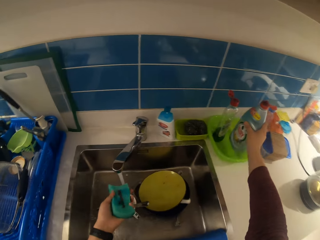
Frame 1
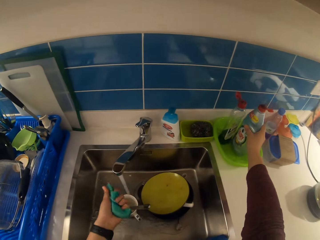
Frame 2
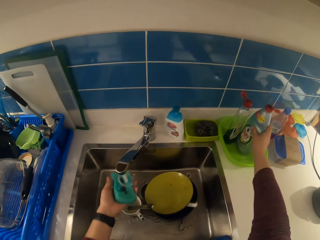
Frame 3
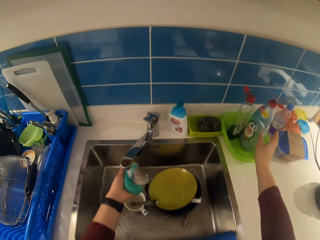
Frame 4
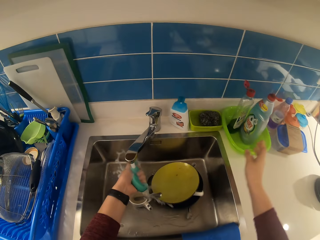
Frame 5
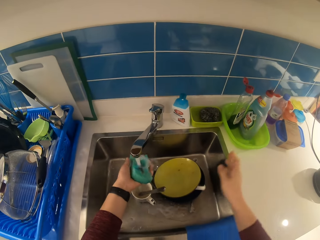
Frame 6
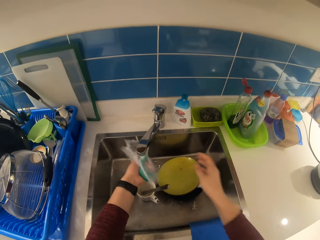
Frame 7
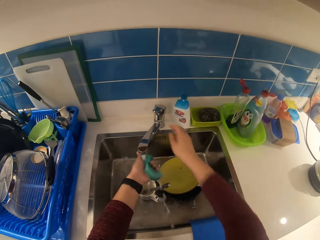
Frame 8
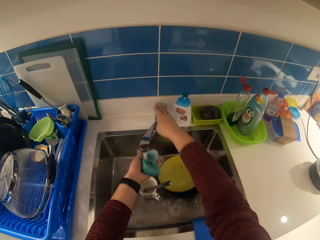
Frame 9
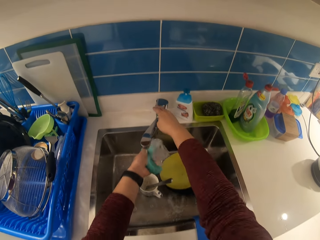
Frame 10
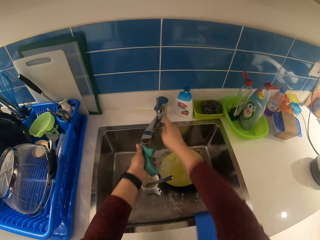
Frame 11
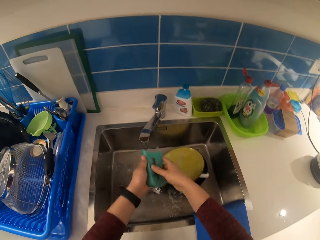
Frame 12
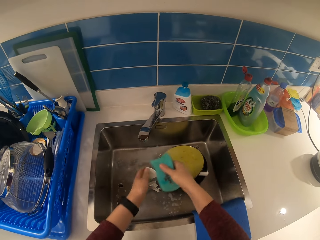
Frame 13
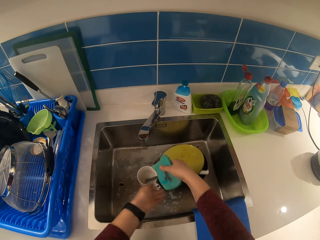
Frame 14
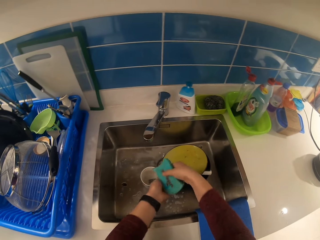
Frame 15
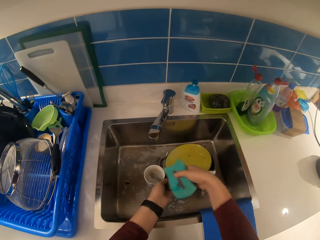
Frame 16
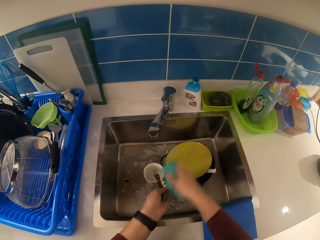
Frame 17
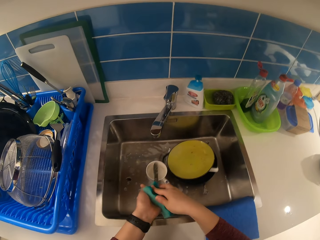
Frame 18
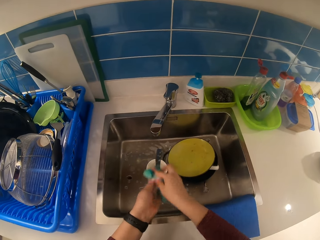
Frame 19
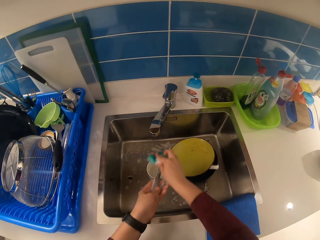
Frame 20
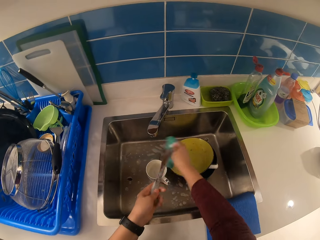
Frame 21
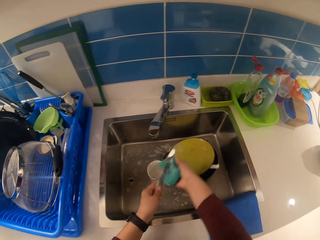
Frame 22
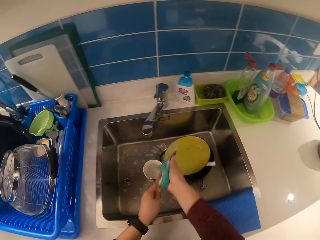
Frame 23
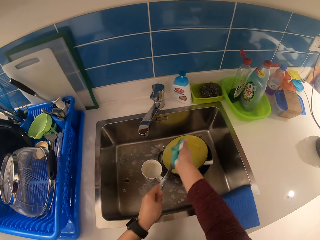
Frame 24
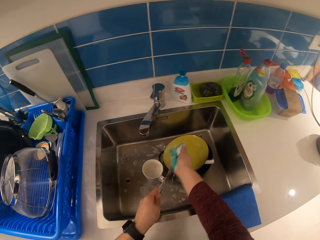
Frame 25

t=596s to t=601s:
The camera wearer puts the cleaning detergent on the sink area. They close the water tap. They carry the knife in the mug. They pick up the dinner knife. They wash the dinner knife with the sponge.

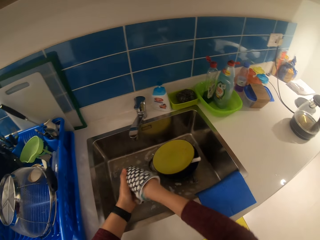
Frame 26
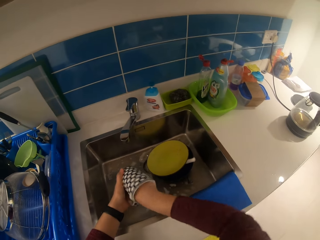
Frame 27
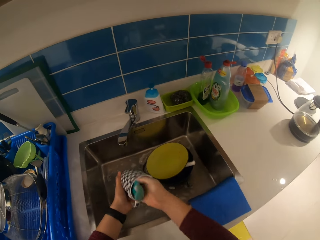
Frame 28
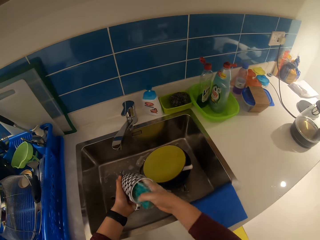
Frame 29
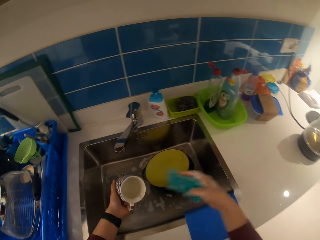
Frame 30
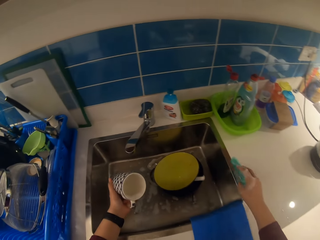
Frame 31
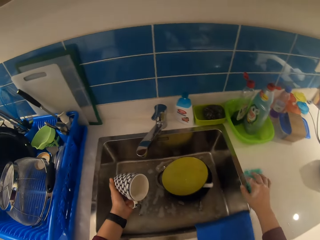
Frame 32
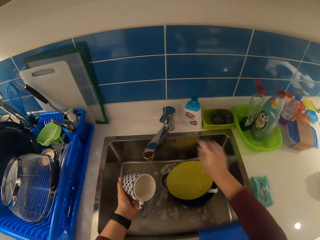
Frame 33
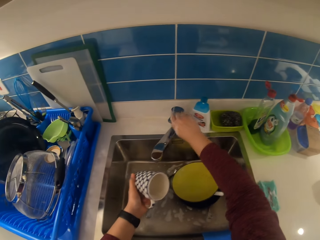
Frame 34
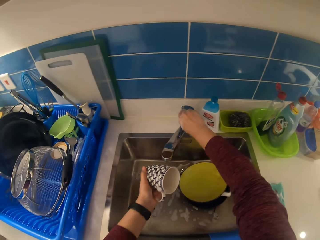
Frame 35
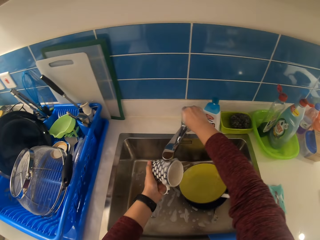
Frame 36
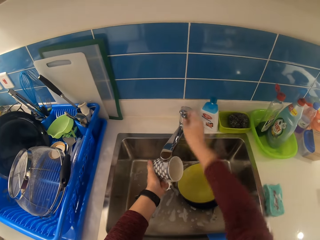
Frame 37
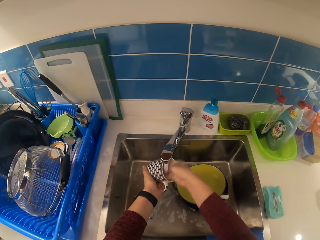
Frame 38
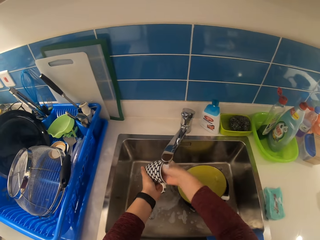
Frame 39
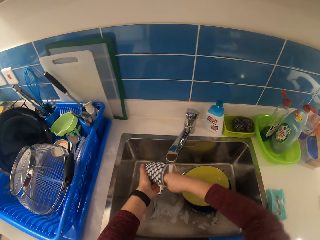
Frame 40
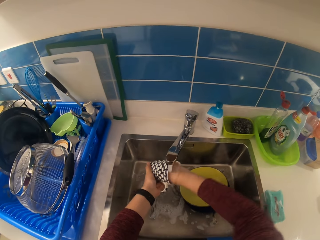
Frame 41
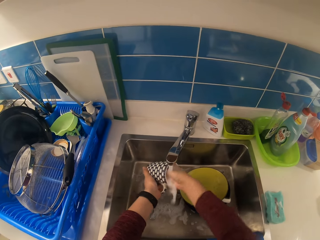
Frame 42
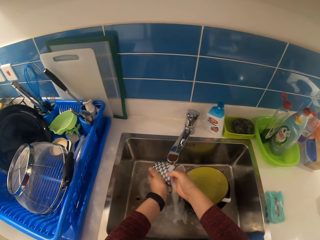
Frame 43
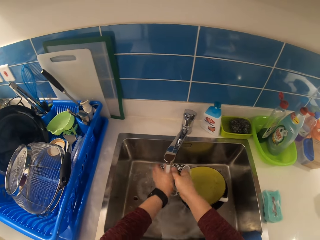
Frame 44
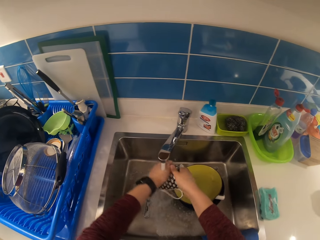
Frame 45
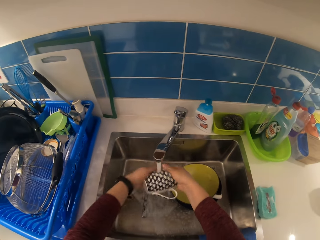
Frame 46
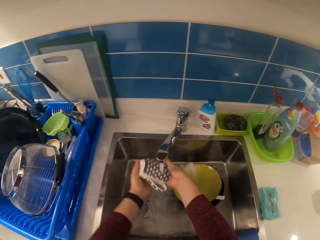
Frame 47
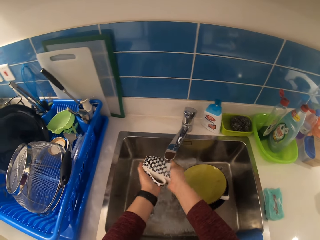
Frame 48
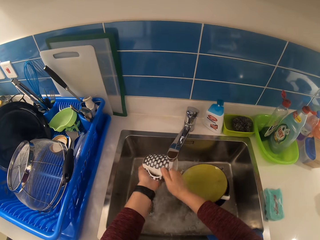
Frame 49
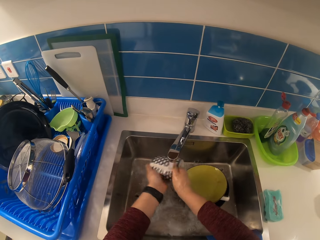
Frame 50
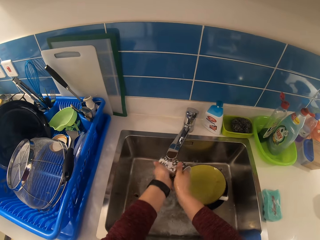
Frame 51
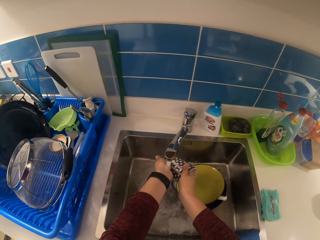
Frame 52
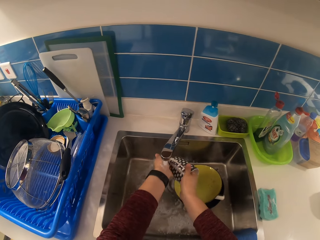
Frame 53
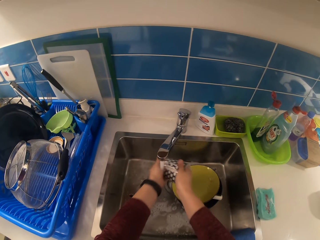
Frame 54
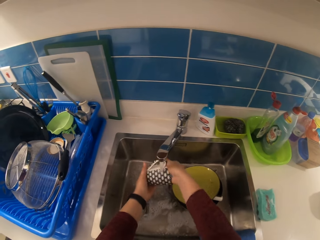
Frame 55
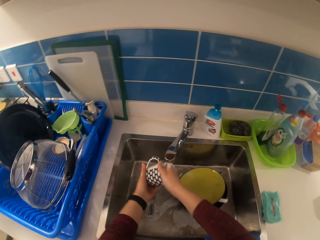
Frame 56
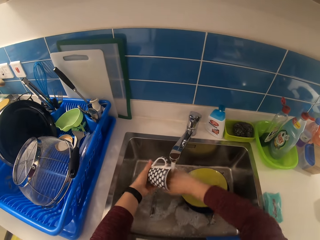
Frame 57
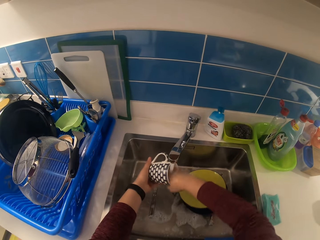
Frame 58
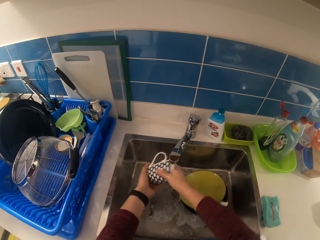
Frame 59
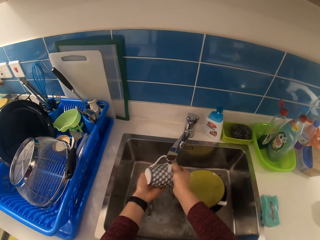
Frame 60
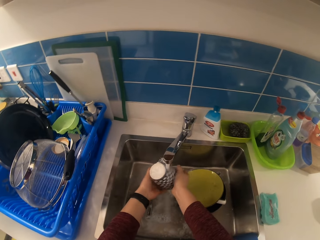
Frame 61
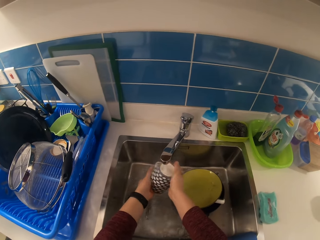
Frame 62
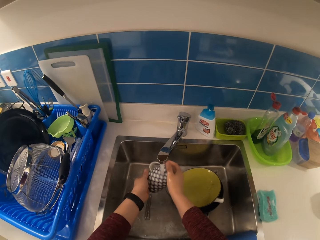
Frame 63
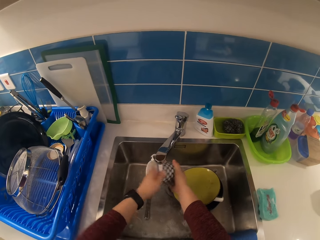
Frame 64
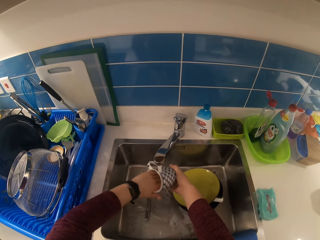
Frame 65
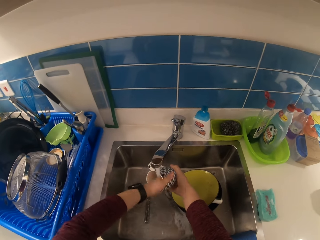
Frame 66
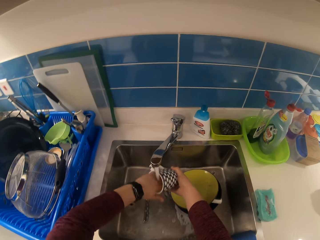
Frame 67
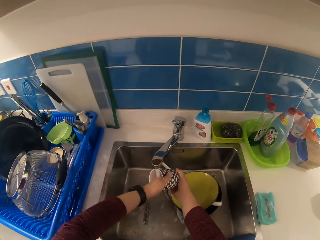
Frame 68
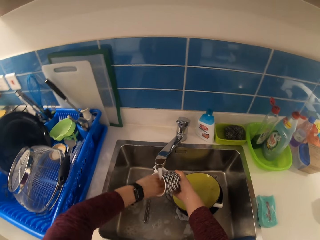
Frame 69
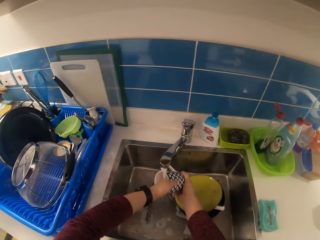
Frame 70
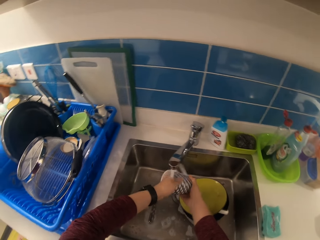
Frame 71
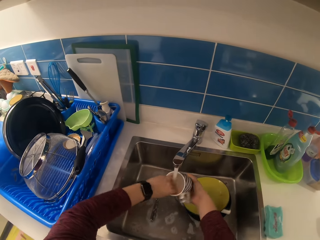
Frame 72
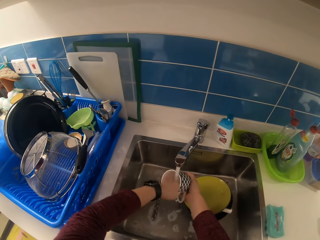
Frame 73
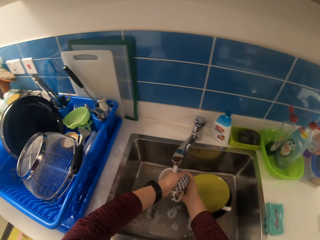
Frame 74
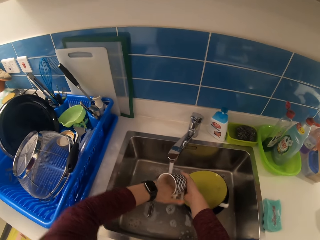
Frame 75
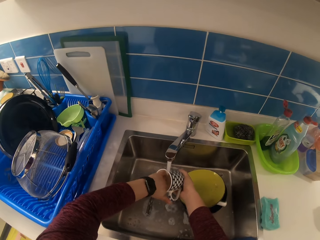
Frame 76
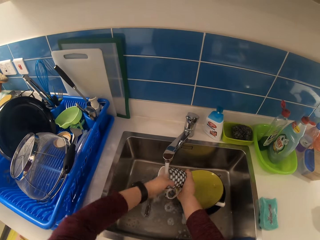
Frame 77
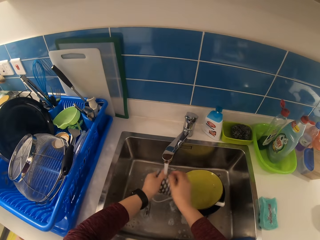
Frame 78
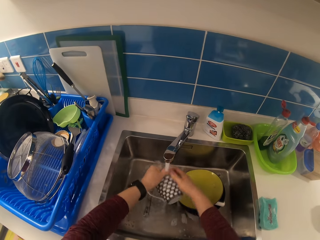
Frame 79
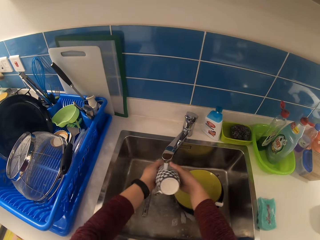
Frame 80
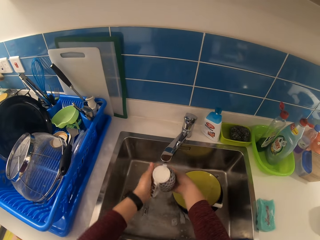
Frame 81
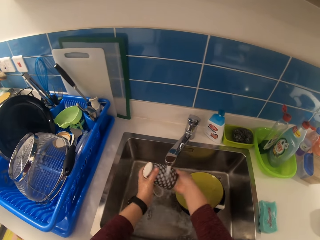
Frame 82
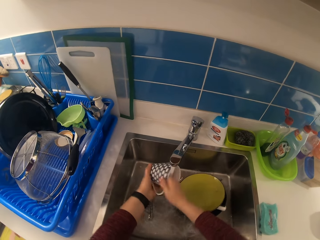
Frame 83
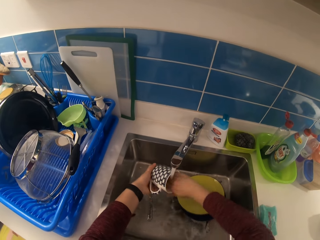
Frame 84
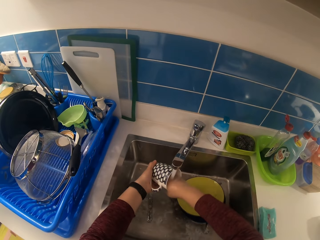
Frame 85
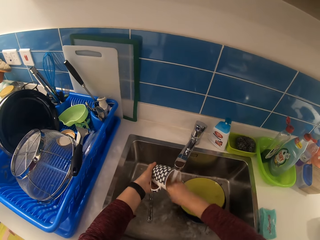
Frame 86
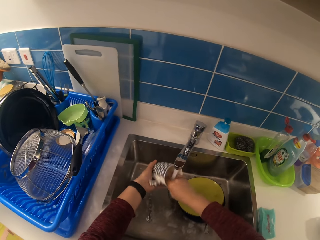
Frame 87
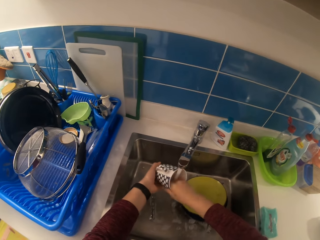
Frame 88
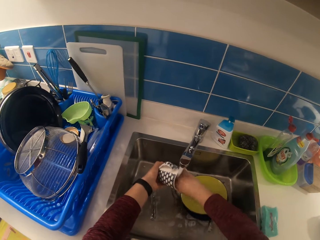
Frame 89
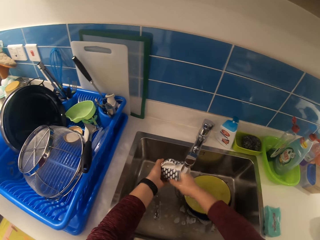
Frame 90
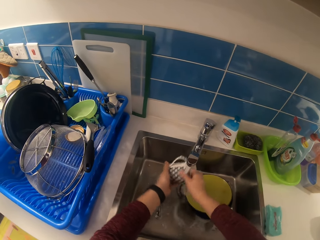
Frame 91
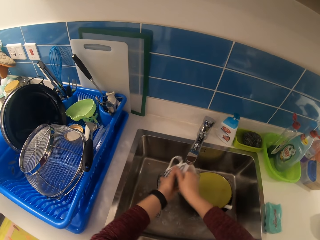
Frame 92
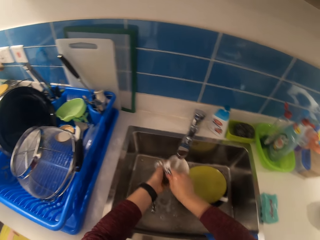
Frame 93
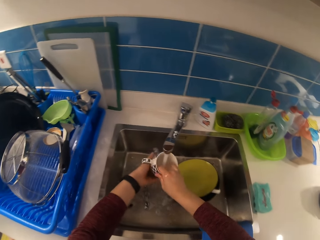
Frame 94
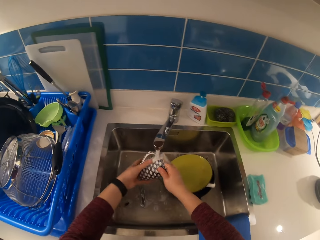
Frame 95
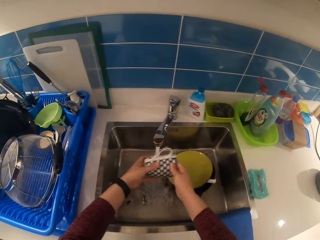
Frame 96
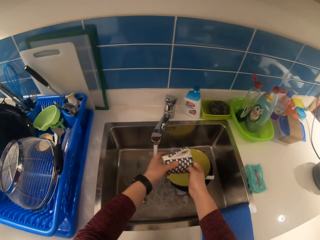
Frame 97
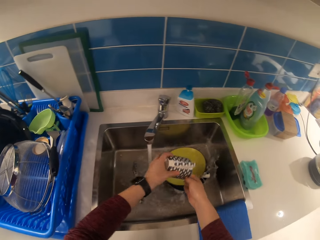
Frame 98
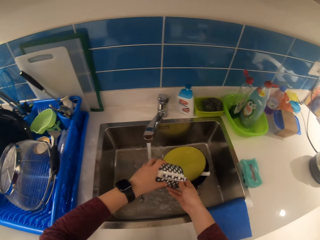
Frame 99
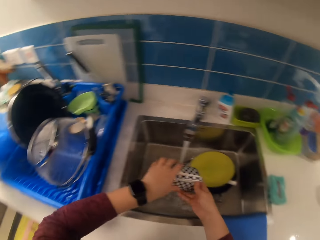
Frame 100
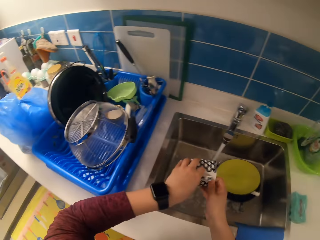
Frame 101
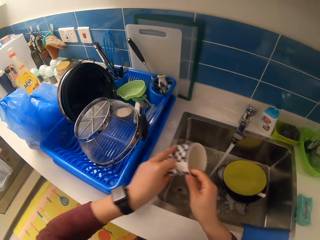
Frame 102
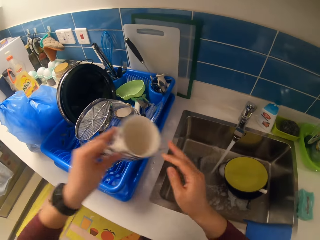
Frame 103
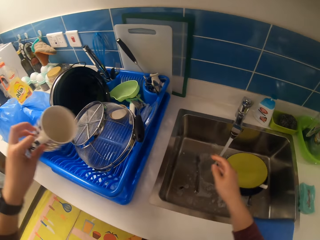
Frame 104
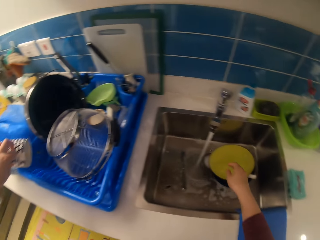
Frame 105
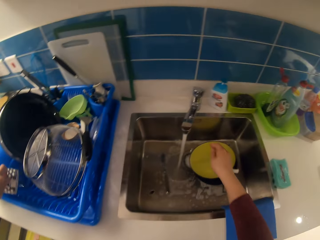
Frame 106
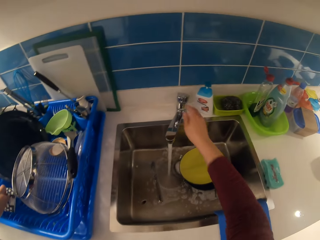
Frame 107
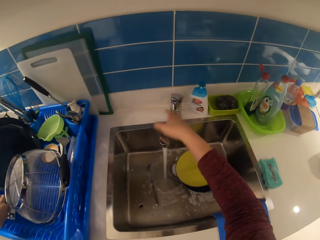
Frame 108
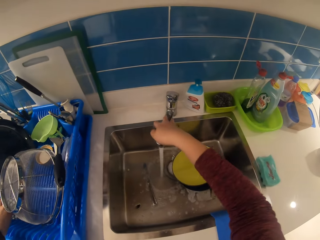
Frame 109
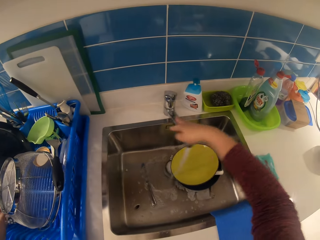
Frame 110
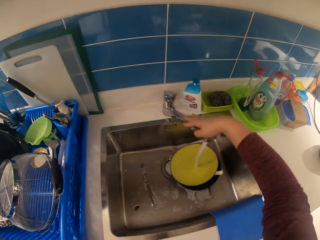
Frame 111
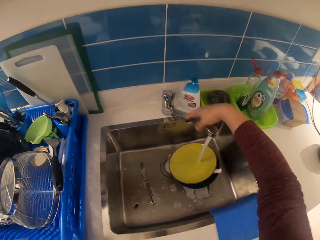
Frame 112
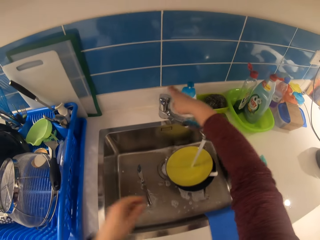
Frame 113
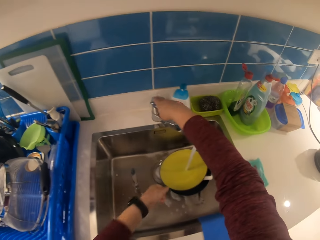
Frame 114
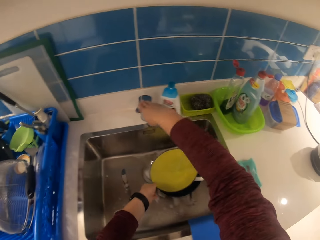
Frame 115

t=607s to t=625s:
The camera wearer drops the sponge on the countertop. They turn on the tap. They rinse the mug. They drop the mug in the rack. They turn on the tap. They move the pipe. They adjust the tap spout.
